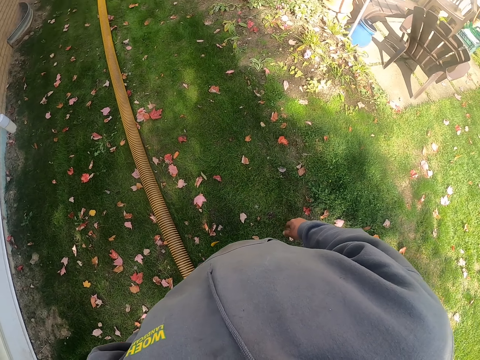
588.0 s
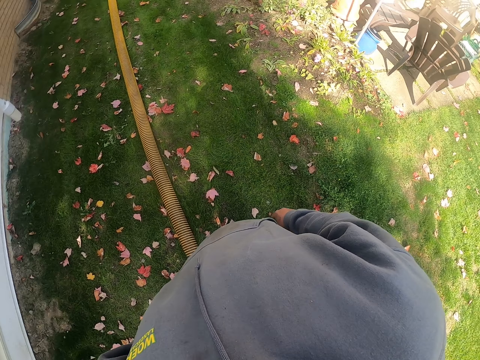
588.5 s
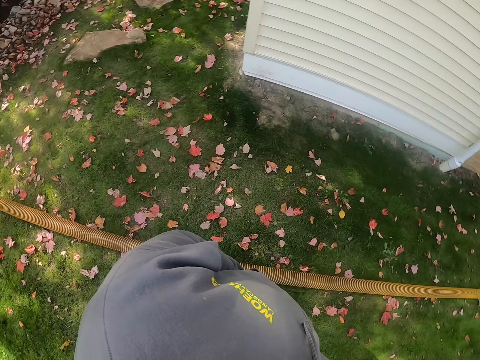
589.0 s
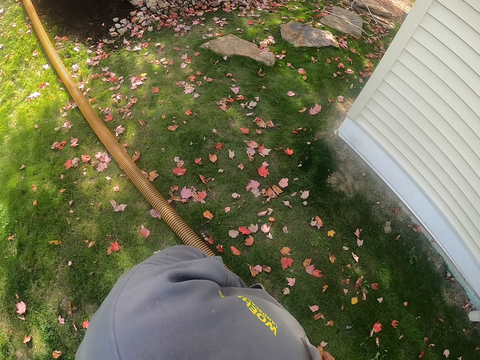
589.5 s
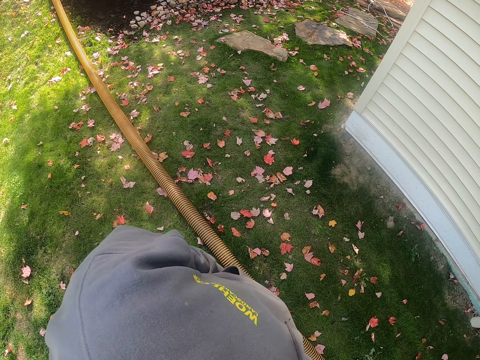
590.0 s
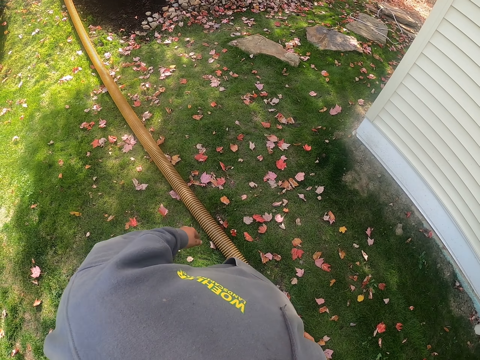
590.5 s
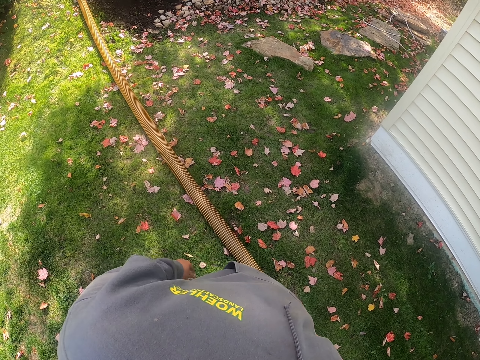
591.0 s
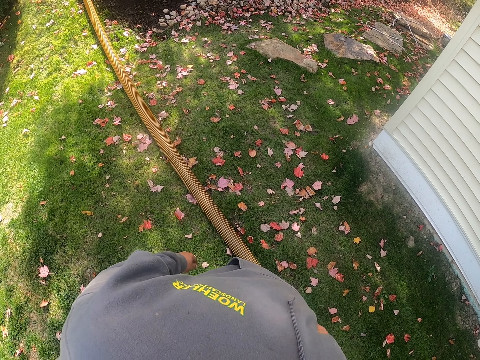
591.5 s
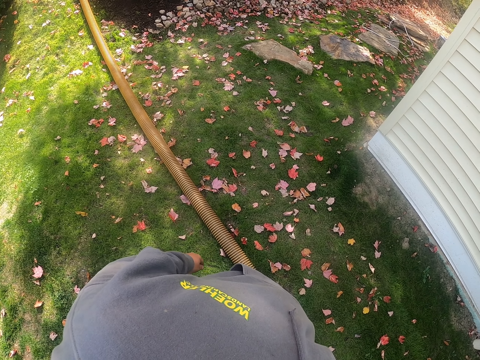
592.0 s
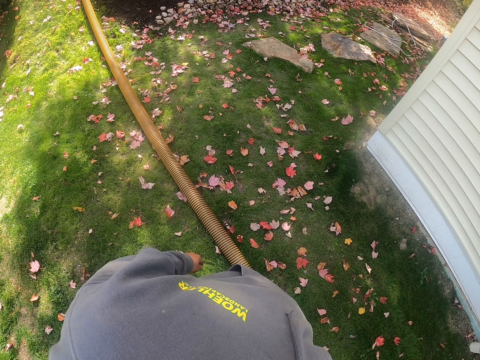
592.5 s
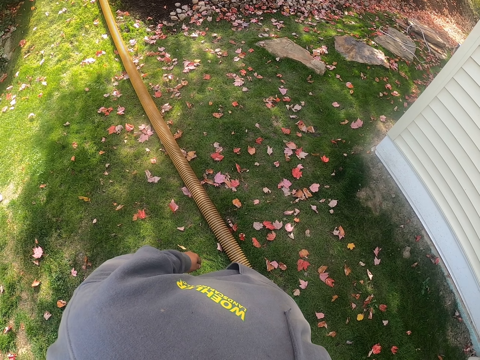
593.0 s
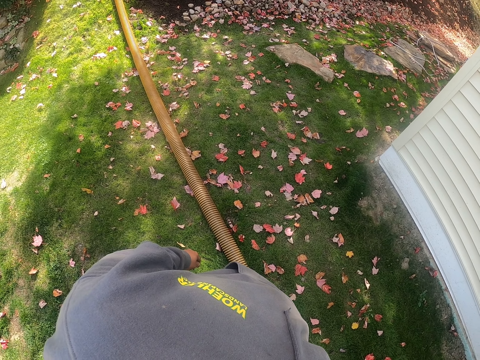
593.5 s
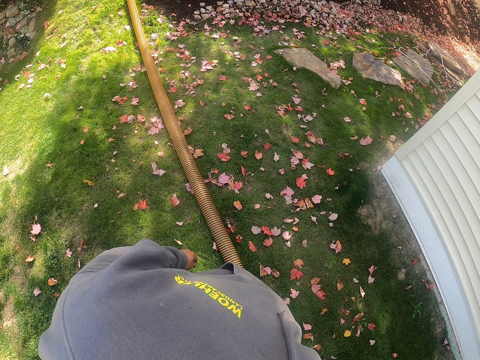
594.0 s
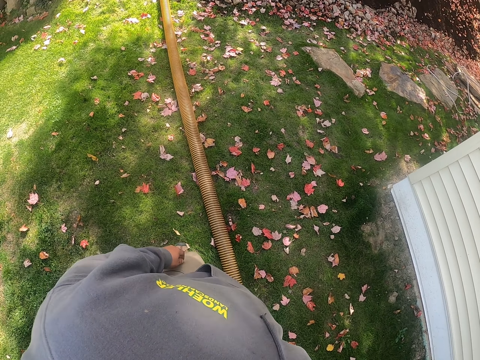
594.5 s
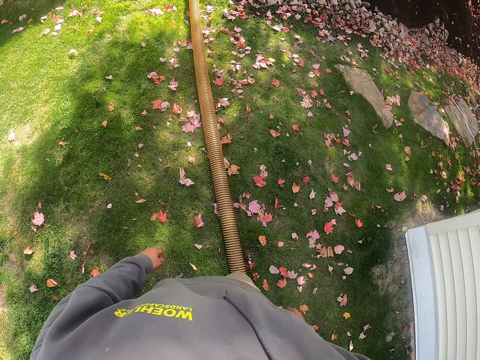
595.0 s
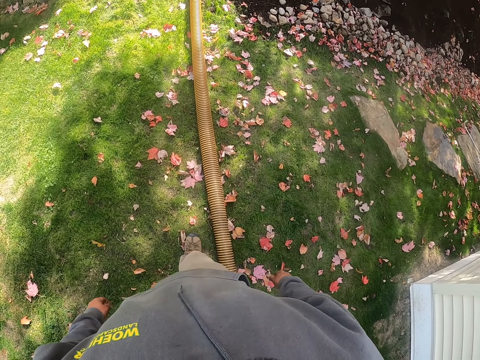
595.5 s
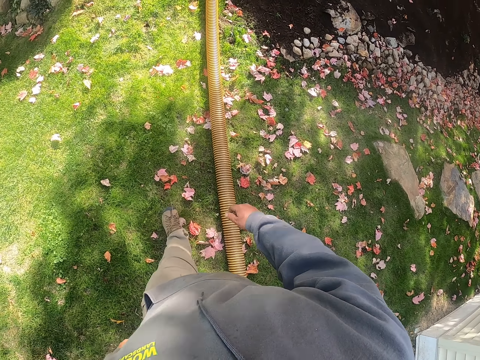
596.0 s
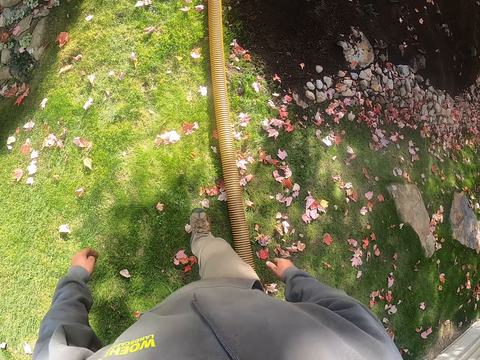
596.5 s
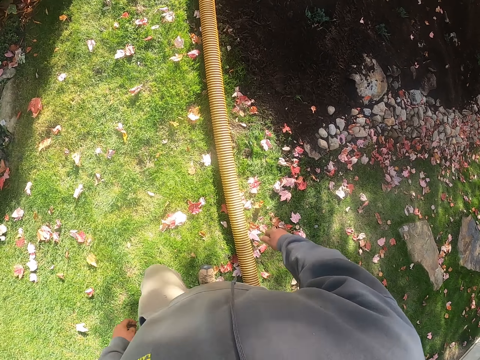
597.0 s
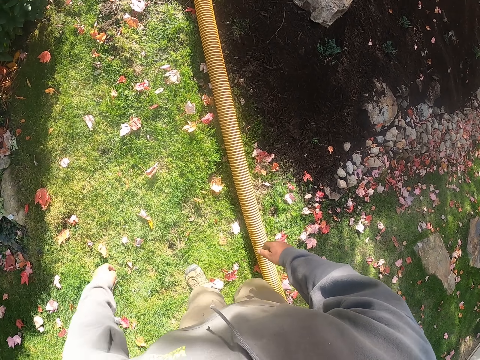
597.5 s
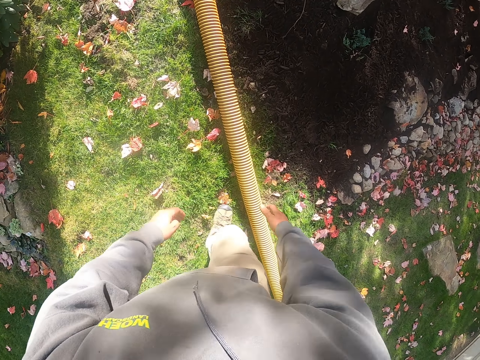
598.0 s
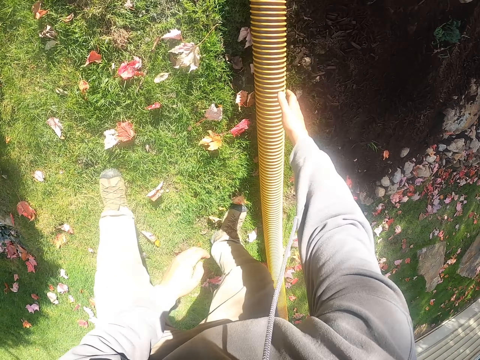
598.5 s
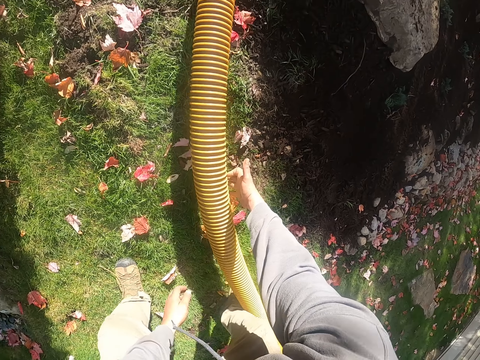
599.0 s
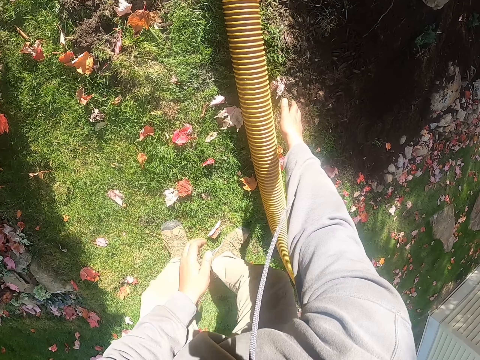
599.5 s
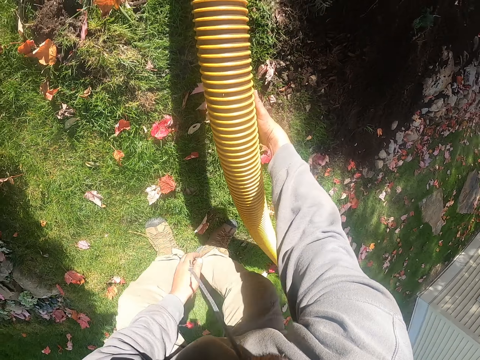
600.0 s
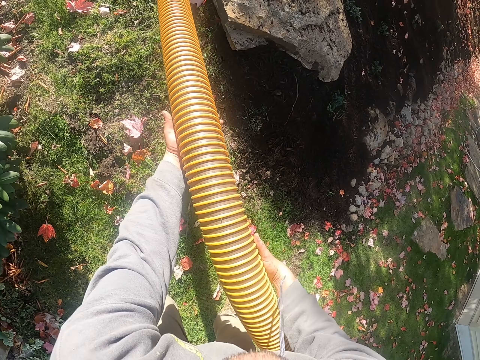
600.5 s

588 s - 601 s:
The camera wearer walks on the grass around the compound. They pick up the pipe and hold the pipe.

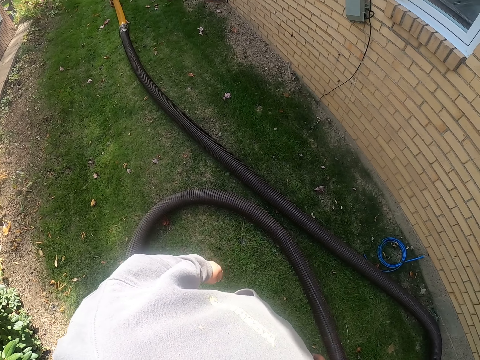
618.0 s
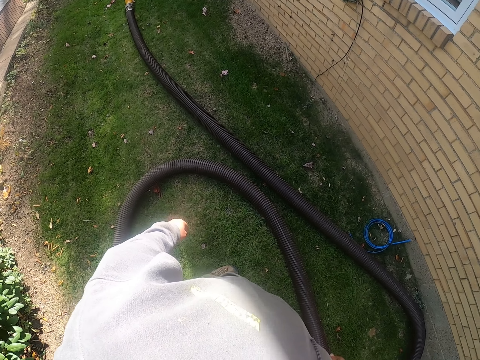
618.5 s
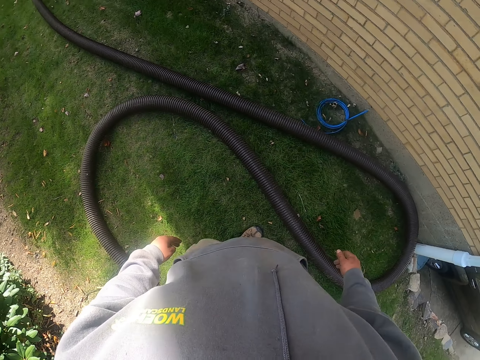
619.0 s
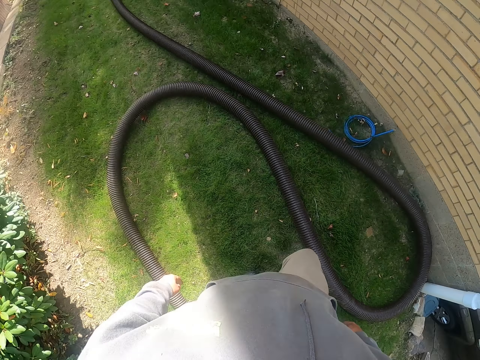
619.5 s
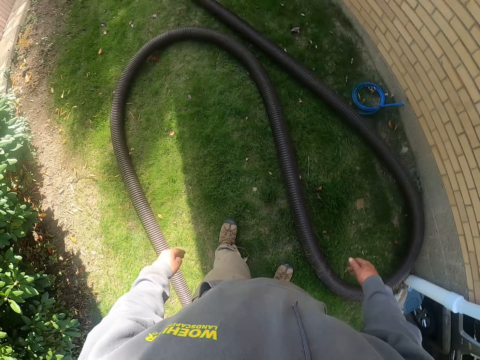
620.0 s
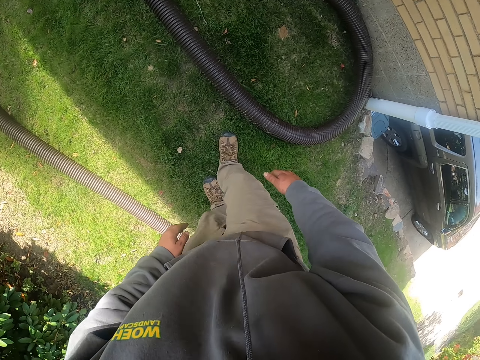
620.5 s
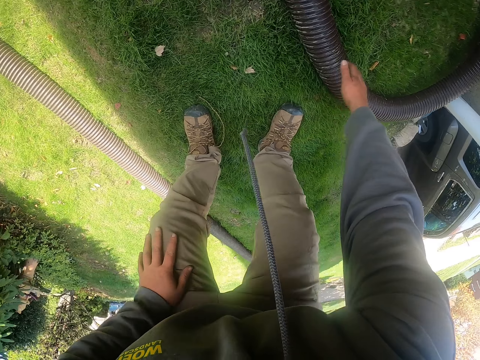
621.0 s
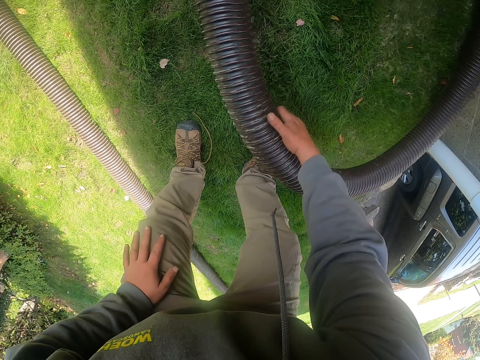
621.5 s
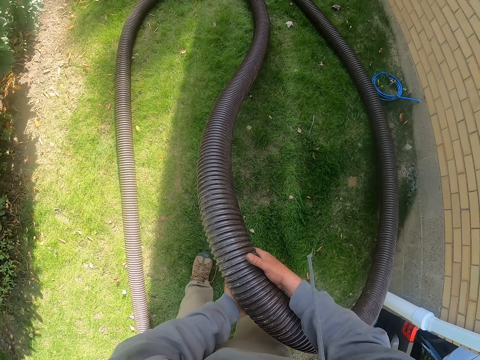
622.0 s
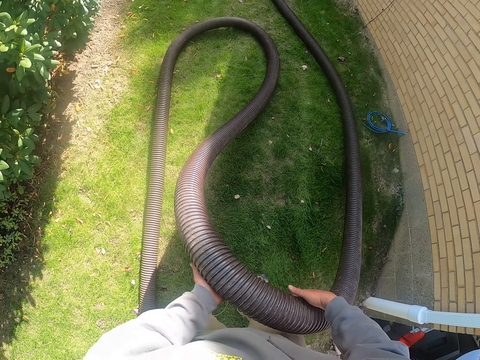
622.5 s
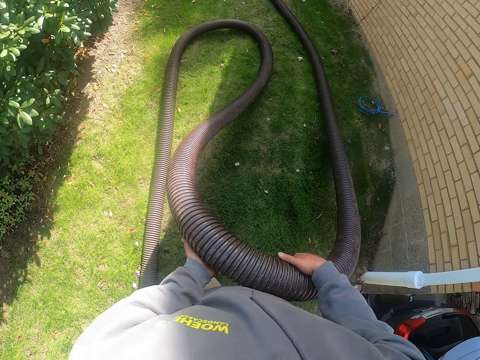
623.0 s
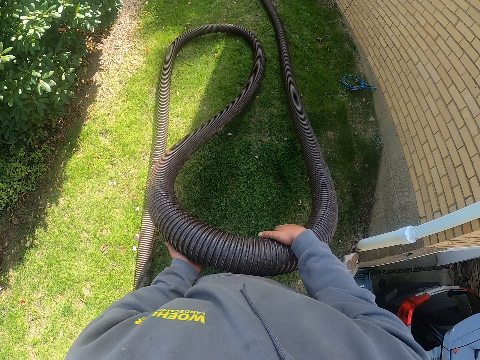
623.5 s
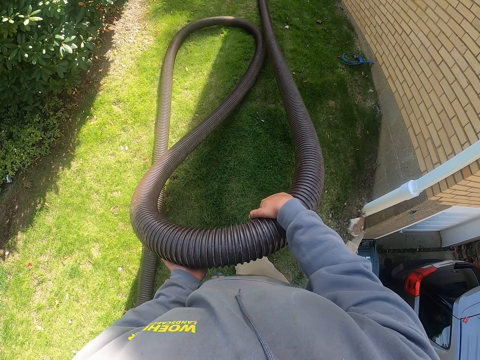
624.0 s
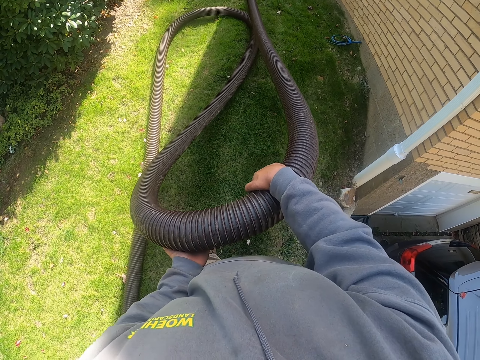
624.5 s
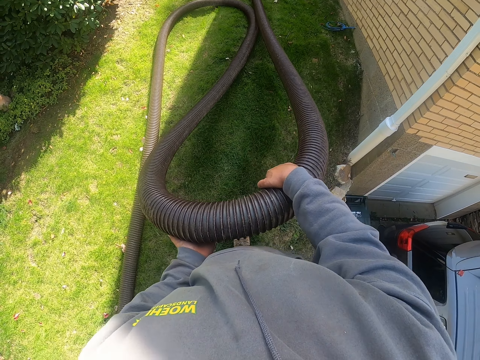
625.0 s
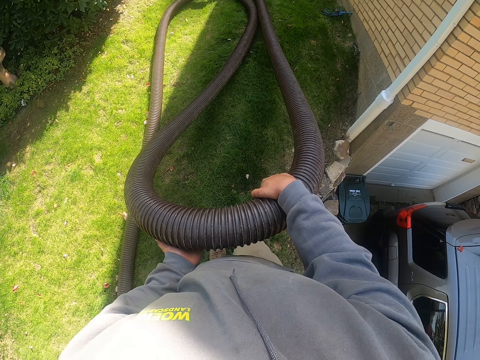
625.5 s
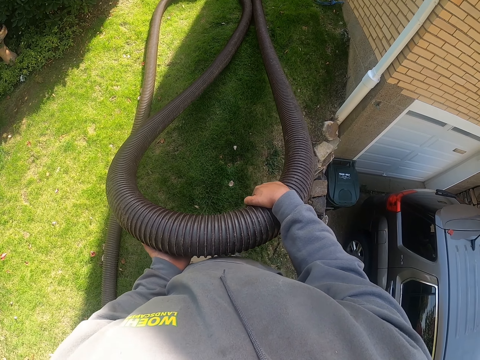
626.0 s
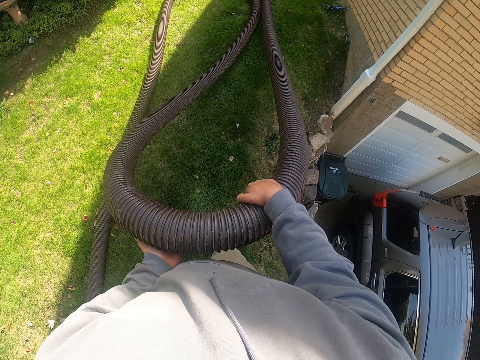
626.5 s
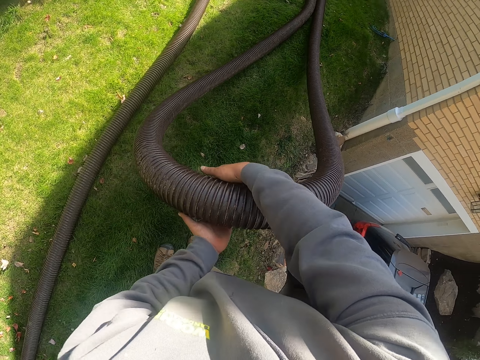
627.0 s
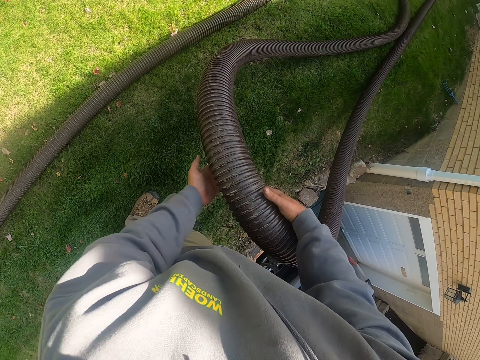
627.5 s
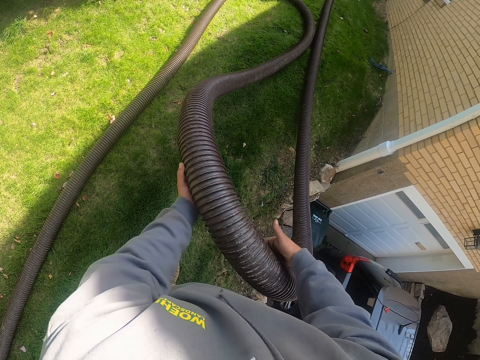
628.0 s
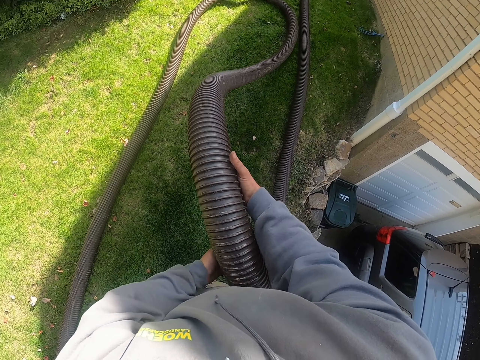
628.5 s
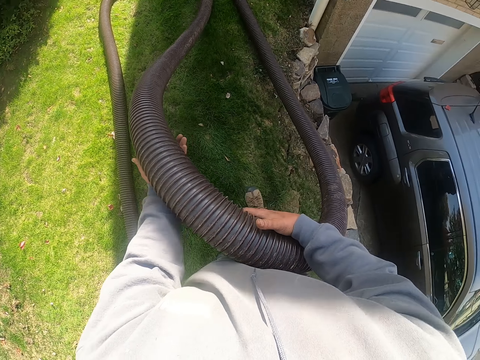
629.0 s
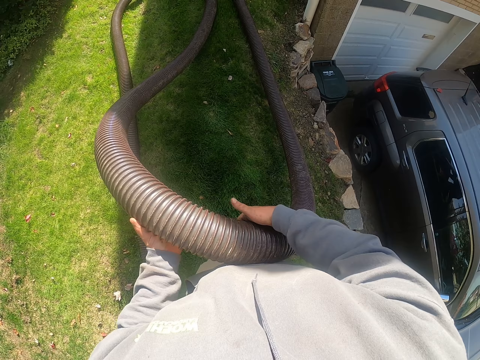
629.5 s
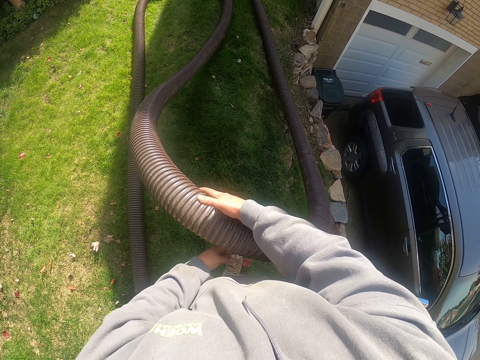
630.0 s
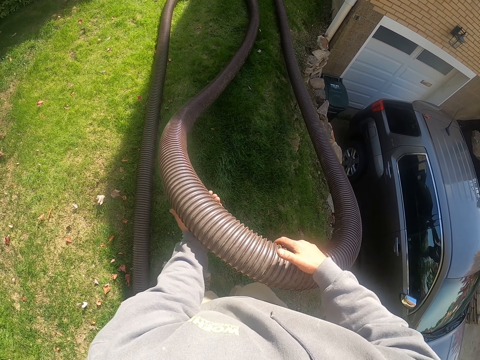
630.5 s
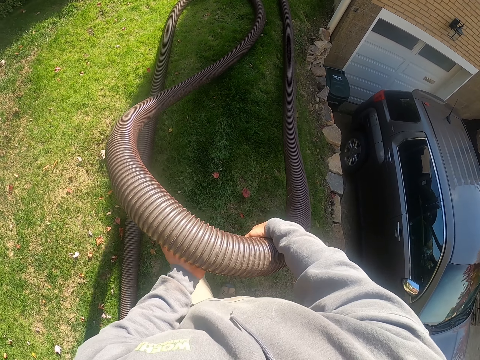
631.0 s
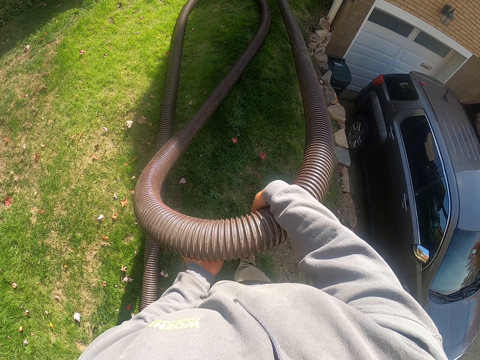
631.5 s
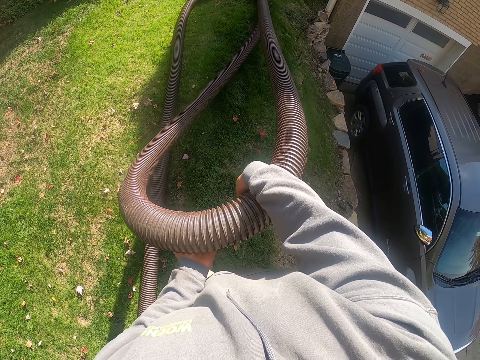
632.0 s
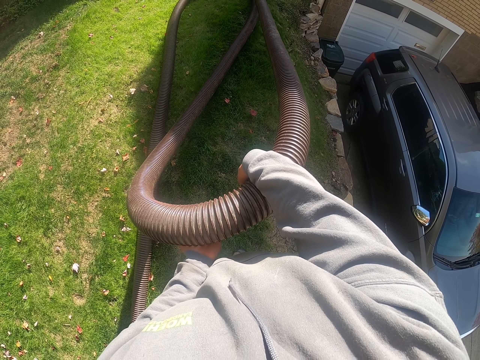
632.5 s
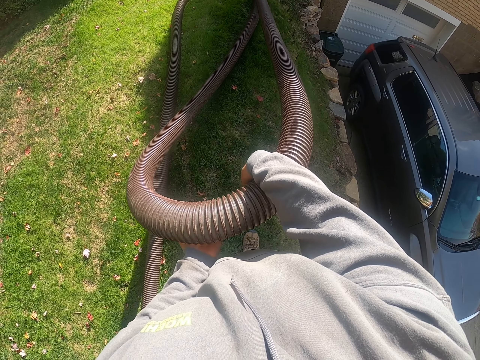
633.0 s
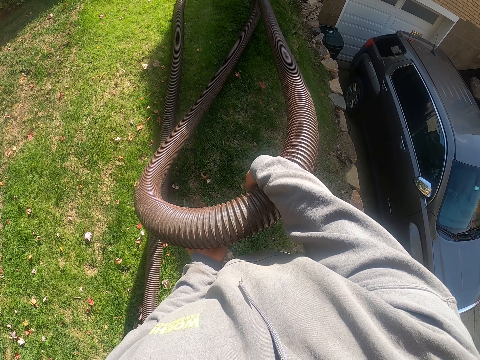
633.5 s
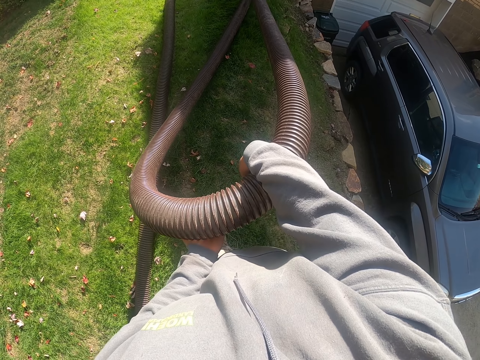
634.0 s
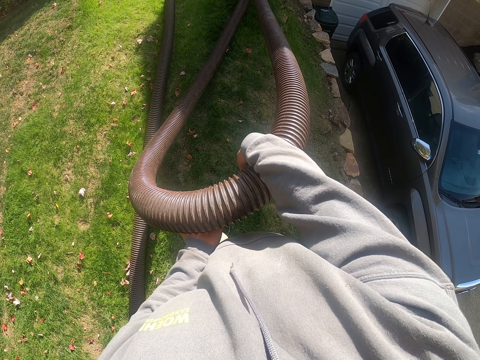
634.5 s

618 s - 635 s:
The camera wearer looks at the pipe. They pick up the pipe. They hold the pipe with the right hand. They hold the plastic pipe with both hands. They pull the pipe. They drag the plastic pipe on the ground.
